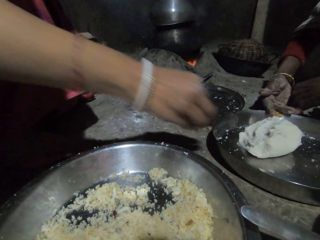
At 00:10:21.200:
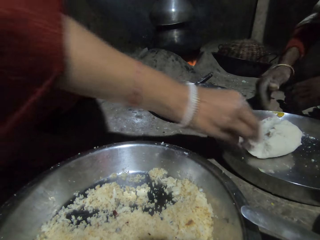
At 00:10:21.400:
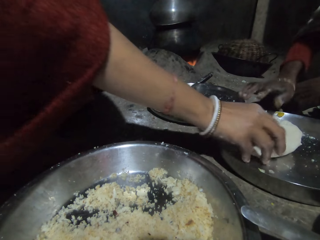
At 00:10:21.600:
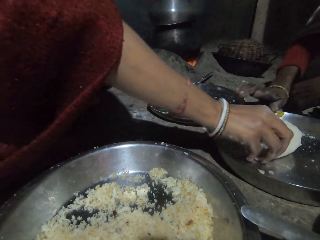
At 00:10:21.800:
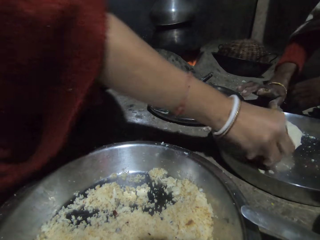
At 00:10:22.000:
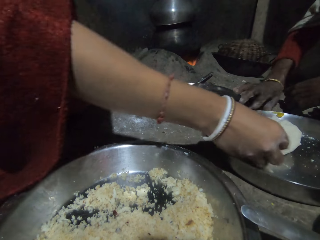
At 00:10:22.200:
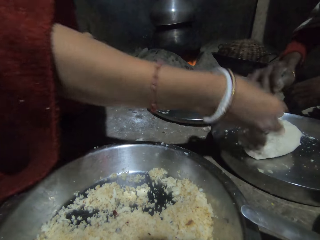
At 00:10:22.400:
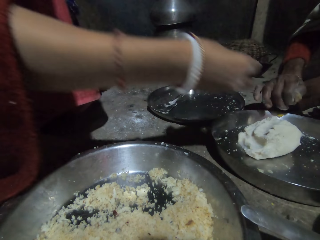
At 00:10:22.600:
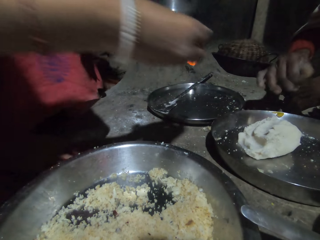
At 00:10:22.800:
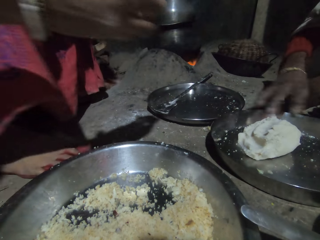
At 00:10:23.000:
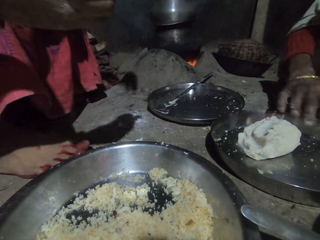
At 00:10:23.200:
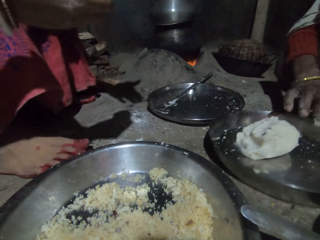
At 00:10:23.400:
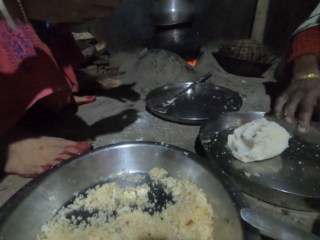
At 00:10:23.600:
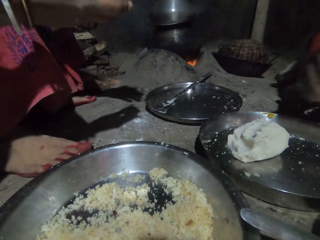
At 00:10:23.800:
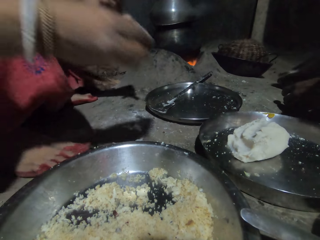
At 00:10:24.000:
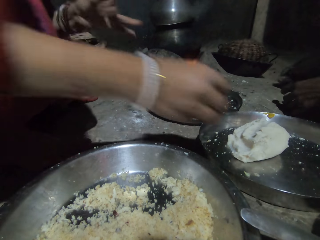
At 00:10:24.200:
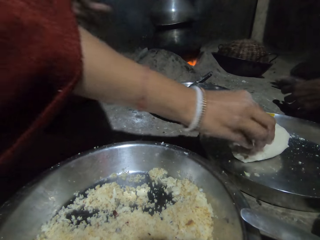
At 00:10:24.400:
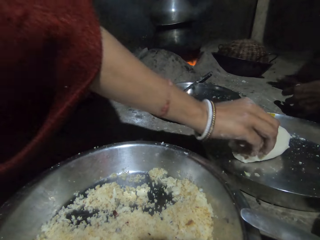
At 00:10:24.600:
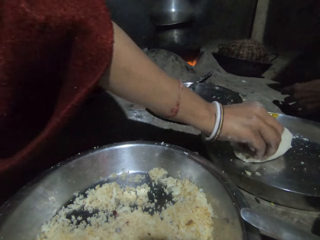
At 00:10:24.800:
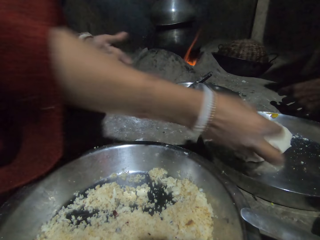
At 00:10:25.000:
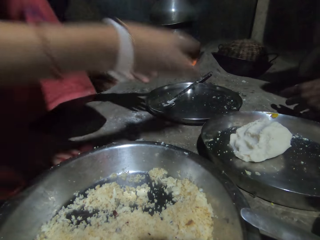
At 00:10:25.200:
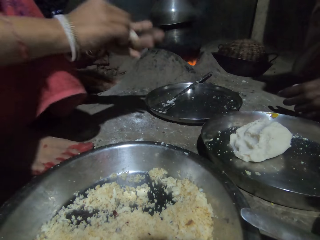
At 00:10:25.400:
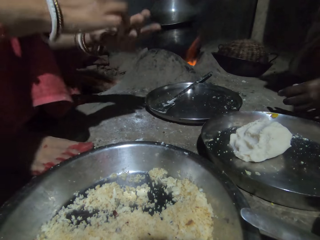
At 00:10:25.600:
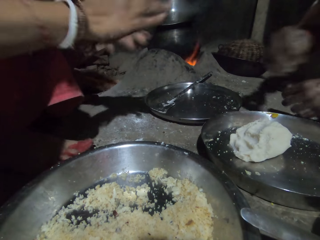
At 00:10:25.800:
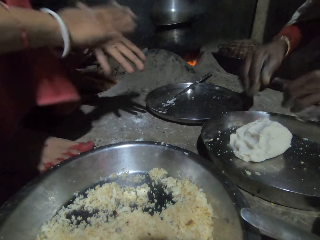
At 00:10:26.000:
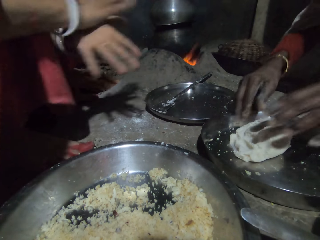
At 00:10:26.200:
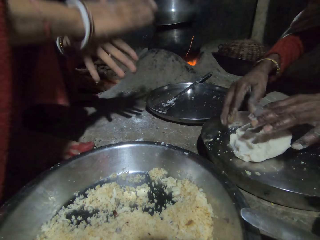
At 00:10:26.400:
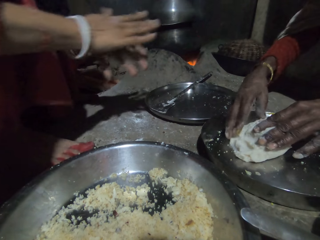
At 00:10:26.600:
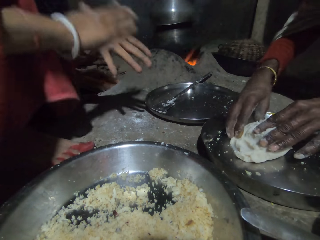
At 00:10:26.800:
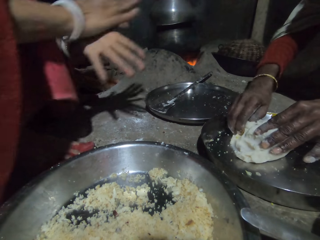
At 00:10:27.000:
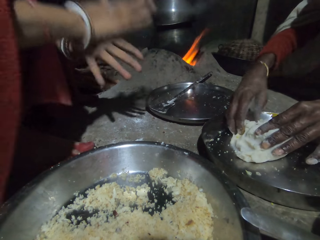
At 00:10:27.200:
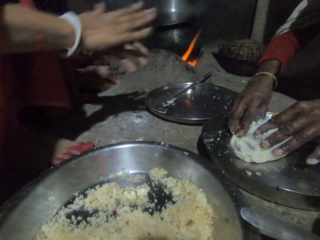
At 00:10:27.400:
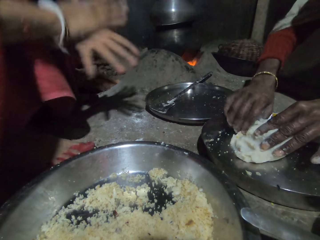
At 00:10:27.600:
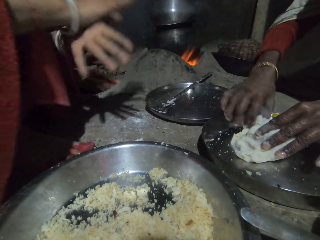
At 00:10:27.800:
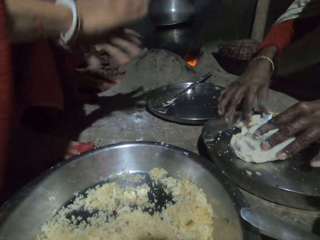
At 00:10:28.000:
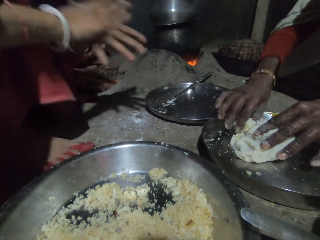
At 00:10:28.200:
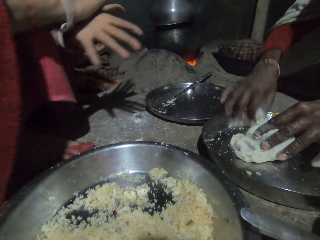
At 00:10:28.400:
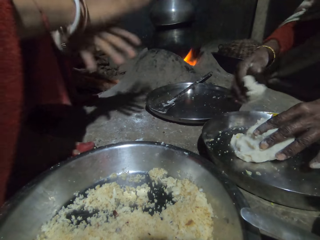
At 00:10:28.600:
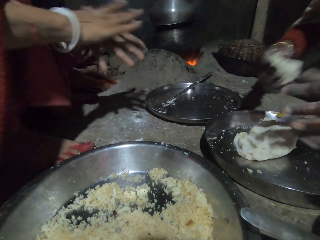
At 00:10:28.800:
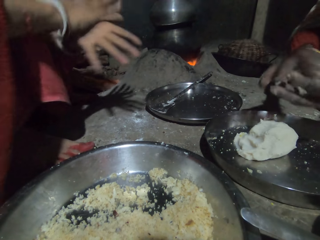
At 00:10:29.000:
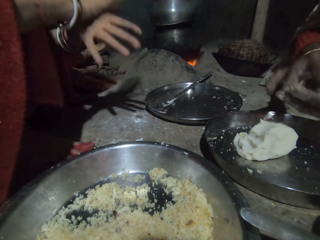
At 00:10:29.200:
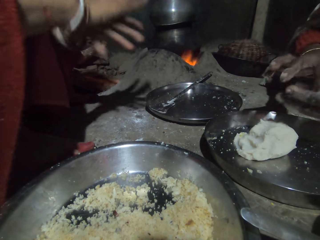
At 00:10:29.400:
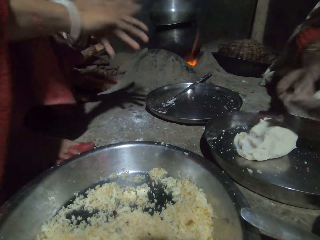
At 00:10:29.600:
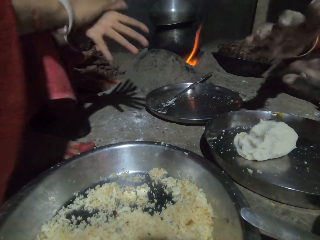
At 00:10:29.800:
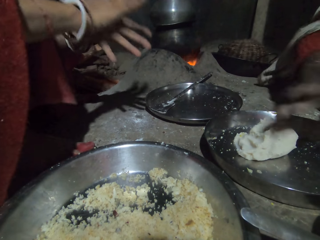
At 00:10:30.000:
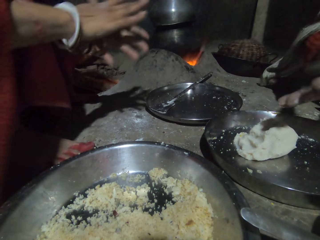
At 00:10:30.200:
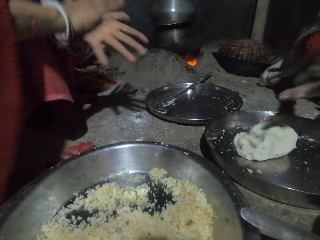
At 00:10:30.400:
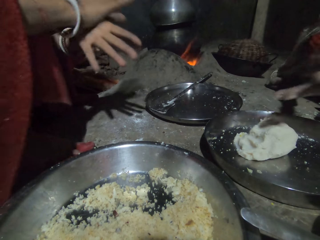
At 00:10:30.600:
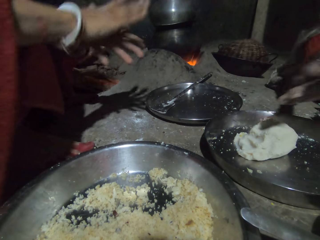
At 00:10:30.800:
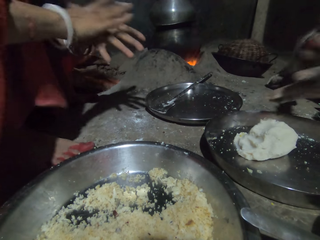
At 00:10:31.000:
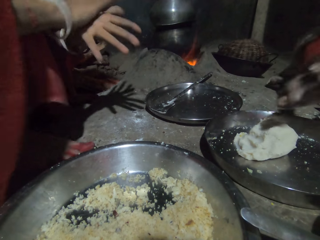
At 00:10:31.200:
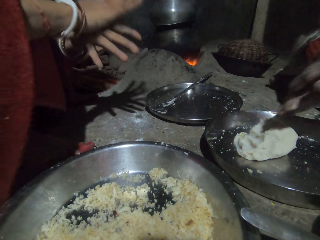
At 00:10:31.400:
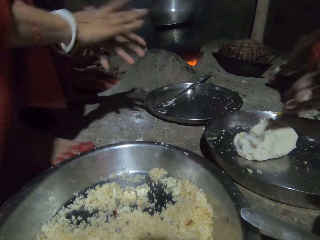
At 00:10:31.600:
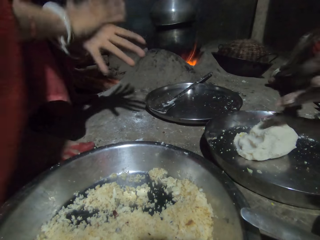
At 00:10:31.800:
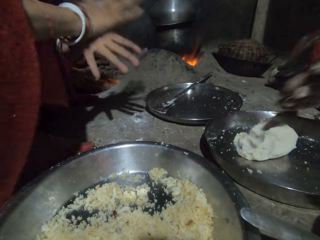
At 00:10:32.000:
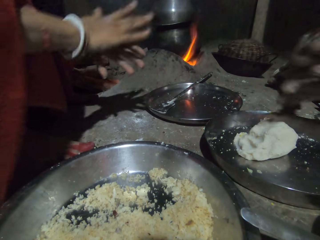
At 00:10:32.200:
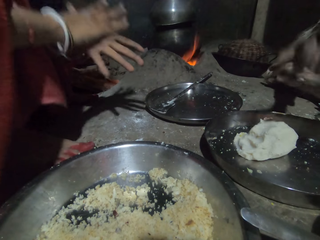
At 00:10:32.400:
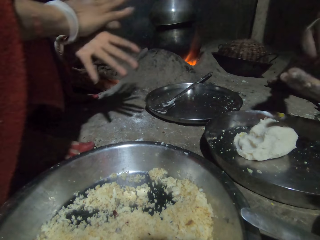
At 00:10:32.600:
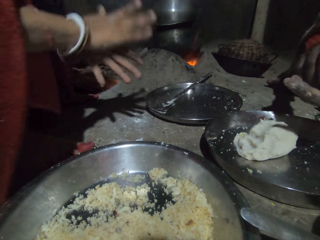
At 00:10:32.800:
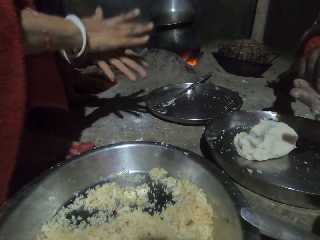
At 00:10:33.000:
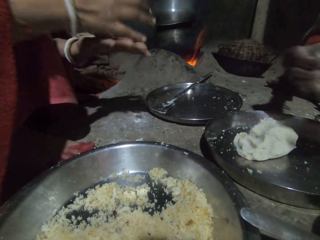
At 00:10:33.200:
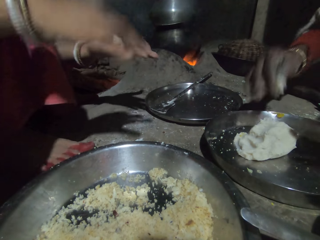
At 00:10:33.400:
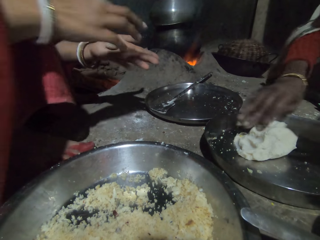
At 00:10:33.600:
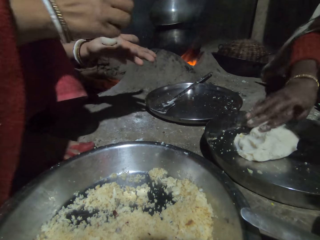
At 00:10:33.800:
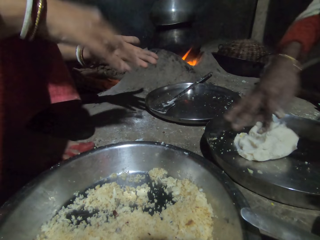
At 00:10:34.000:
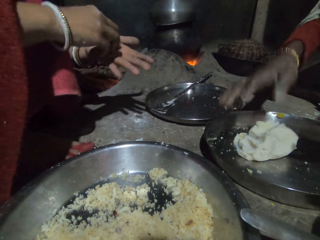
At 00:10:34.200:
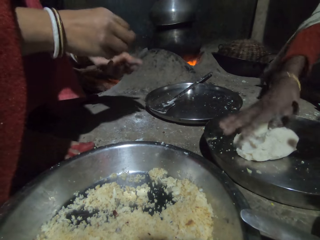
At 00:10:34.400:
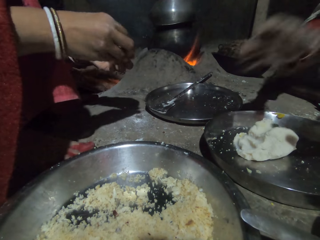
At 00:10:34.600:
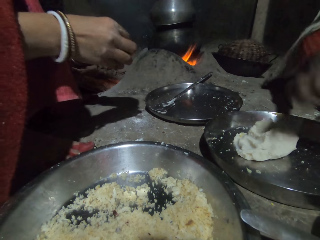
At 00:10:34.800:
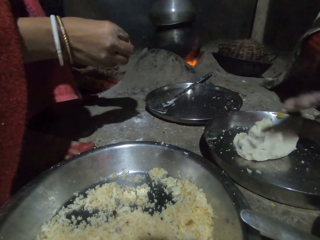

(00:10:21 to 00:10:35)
A person picks up flour with the right hand. Another person picks up the flour with both hands. The first person rubs the flour on both hands.

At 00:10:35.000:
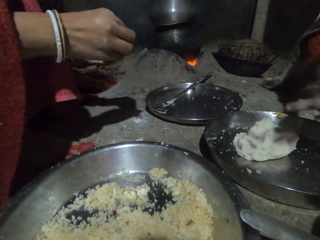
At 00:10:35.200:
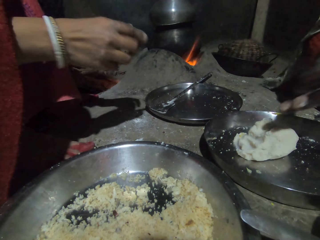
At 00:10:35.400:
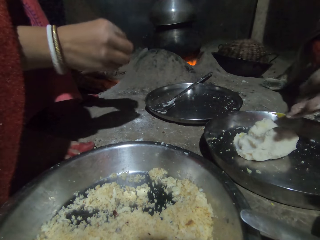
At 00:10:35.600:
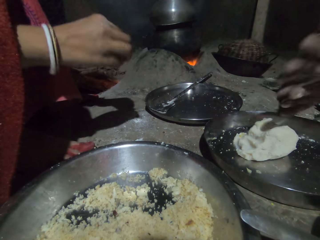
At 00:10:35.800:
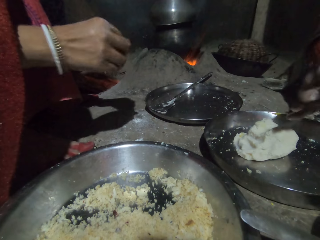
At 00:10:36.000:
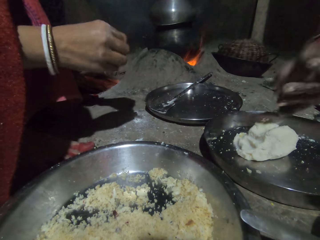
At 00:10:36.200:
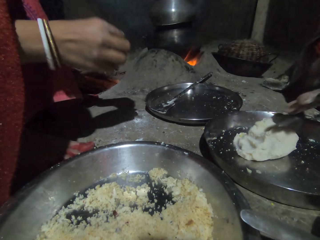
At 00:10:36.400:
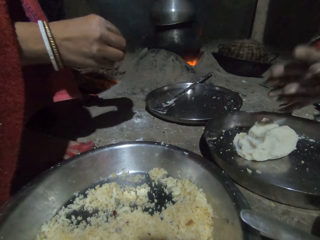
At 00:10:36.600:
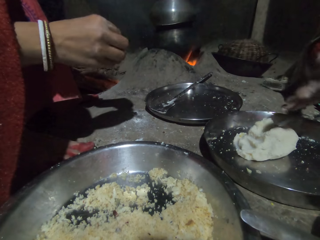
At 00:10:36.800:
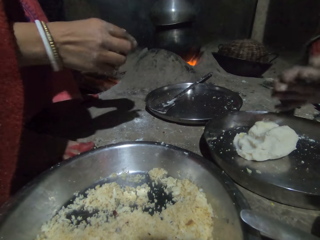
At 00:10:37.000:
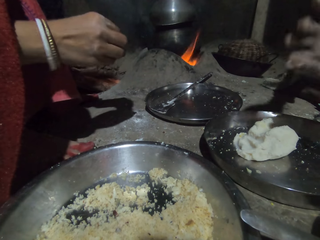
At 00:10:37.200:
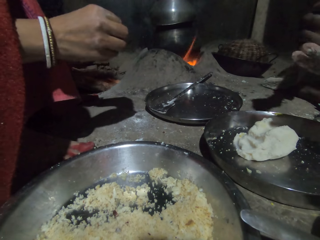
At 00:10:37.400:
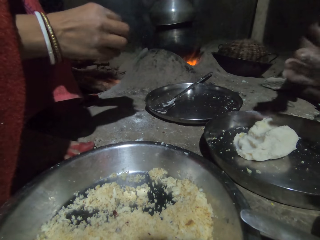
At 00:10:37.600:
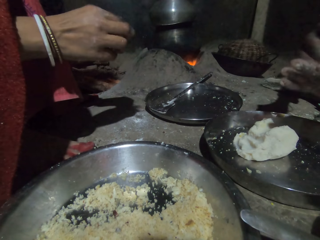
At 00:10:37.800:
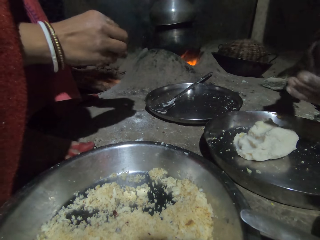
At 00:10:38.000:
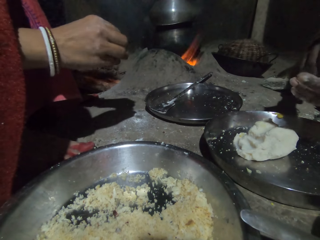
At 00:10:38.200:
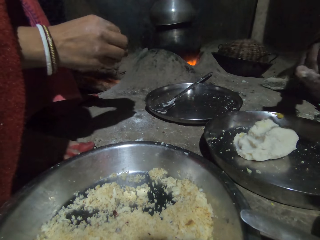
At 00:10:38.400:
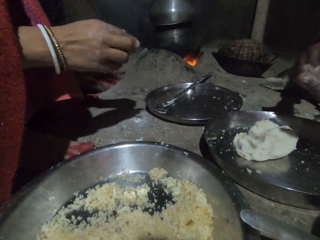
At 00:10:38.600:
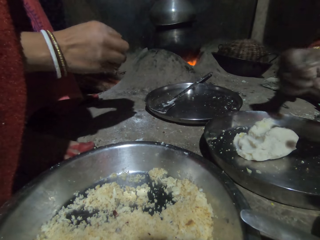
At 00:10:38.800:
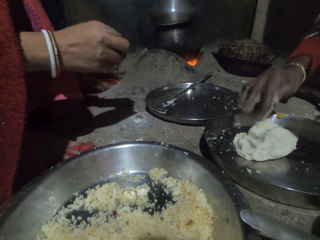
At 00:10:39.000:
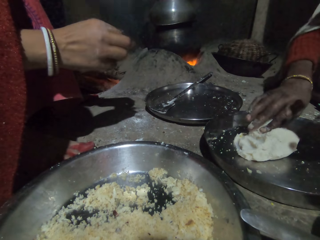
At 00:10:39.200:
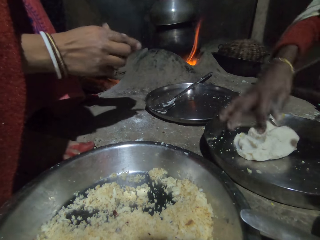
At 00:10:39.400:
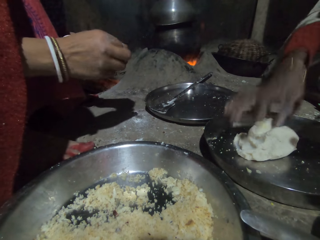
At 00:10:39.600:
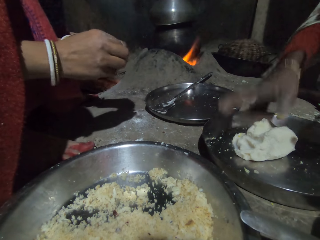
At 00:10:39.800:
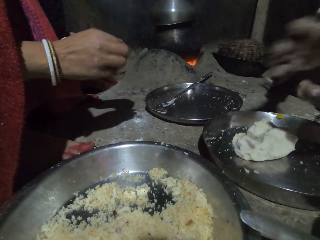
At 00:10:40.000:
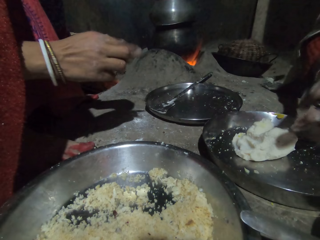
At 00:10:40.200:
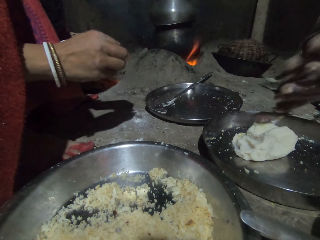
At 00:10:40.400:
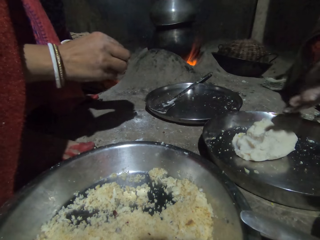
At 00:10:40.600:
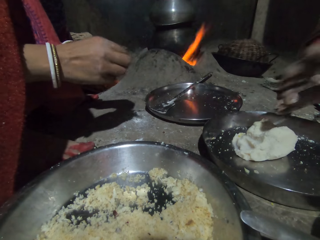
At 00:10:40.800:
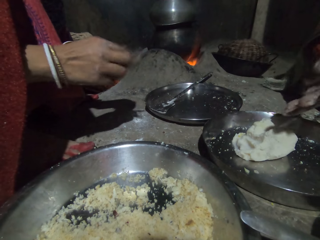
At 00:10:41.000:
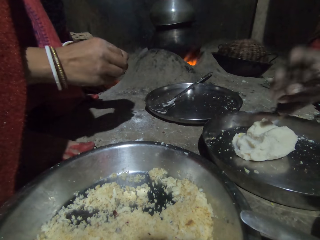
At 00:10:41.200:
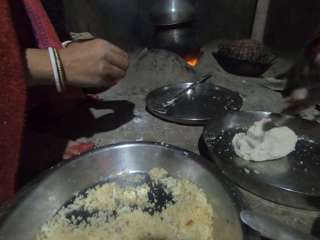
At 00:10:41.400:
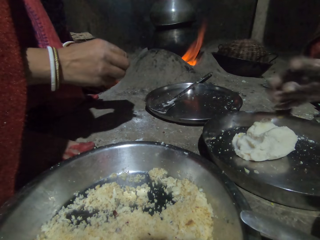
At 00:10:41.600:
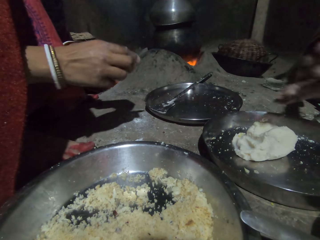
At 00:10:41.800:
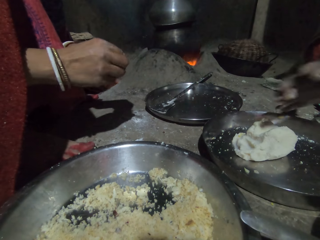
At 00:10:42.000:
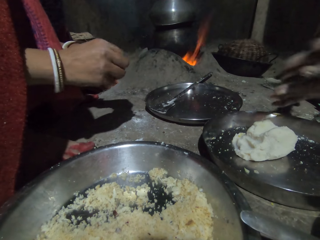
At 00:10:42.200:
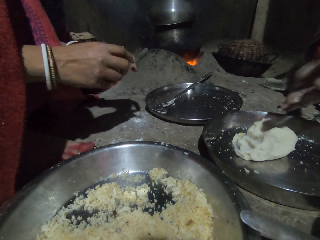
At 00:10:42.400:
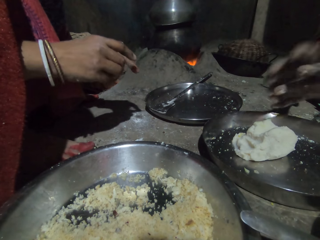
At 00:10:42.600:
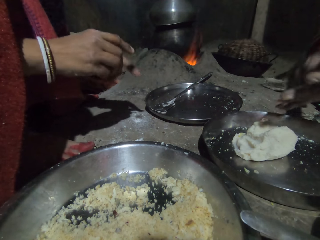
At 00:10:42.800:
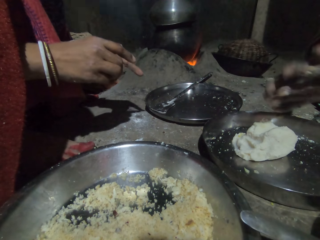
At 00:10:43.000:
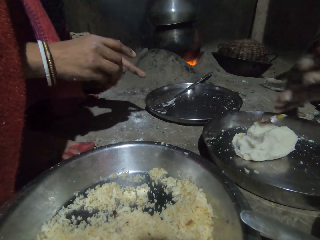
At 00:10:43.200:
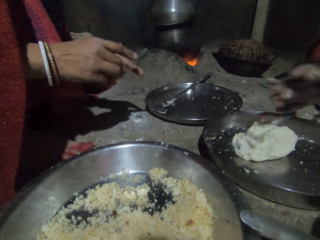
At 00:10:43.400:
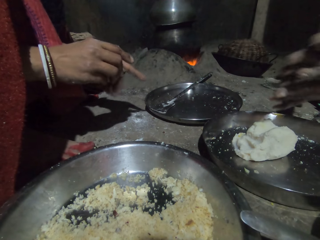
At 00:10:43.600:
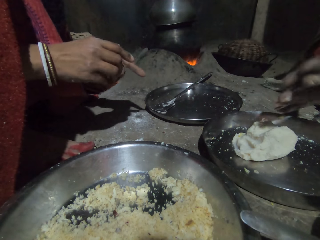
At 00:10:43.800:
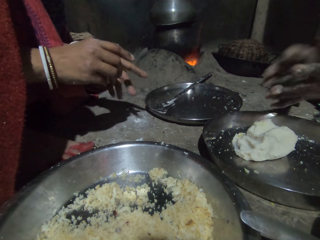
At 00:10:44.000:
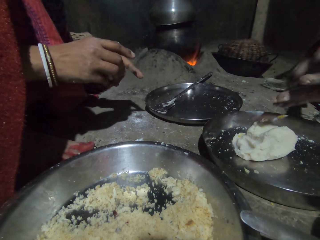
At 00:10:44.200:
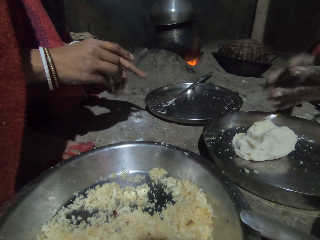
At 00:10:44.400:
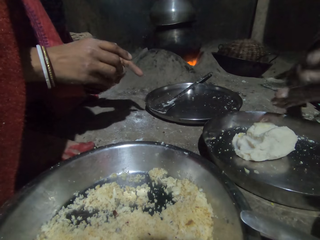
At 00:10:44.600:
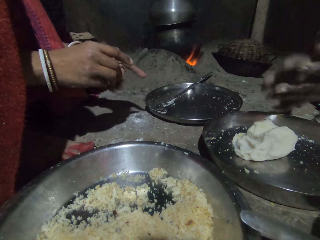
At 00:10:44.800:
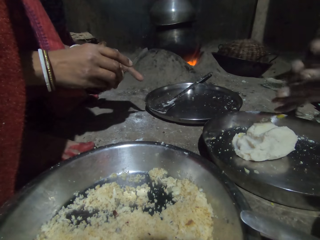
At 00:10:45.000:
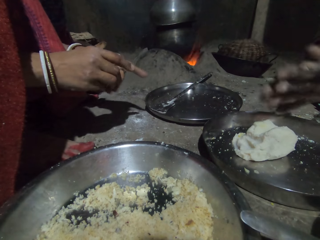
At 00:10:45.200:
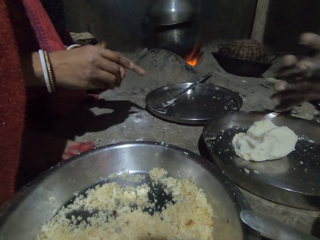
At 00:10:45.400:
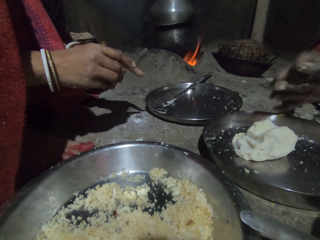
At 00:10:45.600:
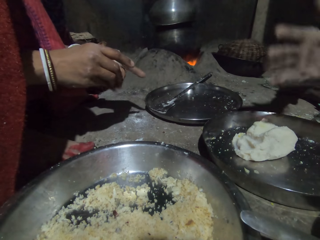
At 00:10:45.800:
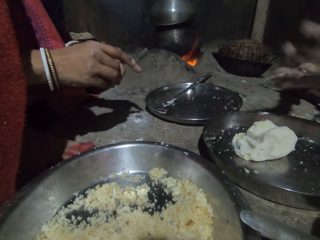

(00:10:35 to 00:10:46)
A person rubs the flour on both hands and presses something with both hands' fingers.
